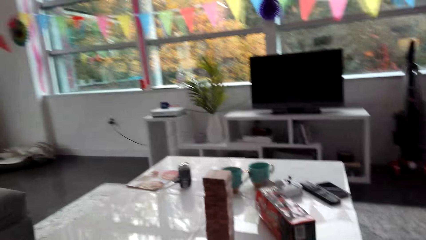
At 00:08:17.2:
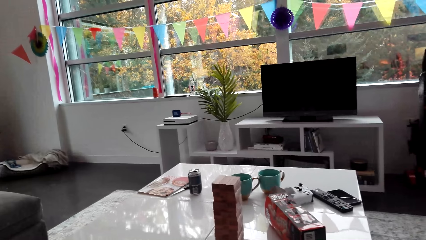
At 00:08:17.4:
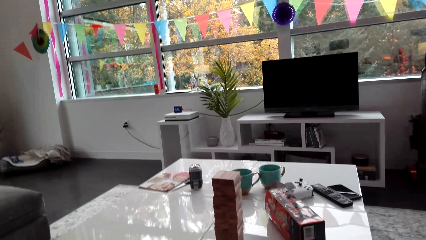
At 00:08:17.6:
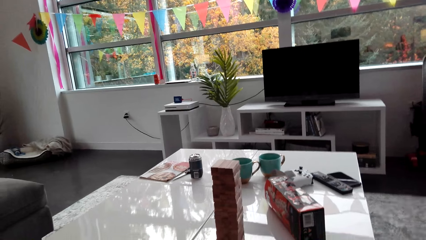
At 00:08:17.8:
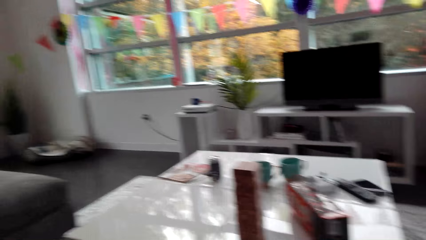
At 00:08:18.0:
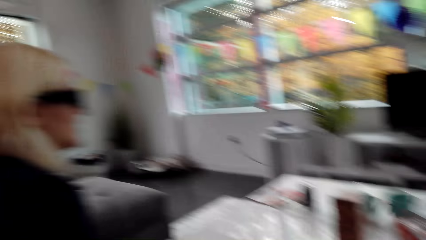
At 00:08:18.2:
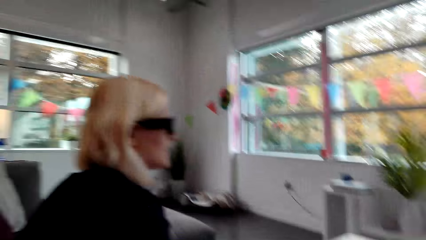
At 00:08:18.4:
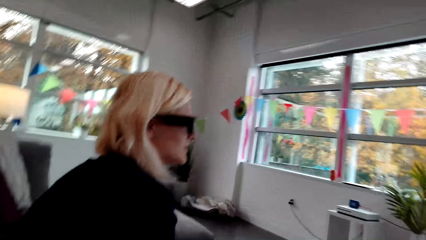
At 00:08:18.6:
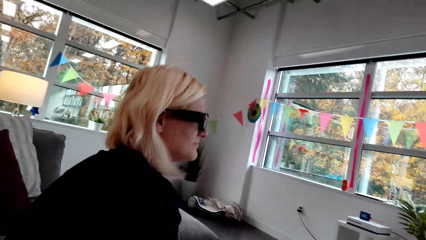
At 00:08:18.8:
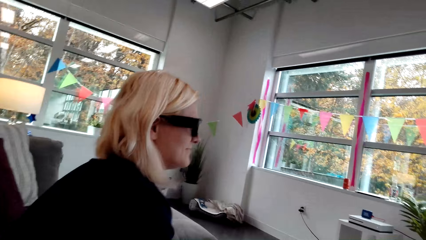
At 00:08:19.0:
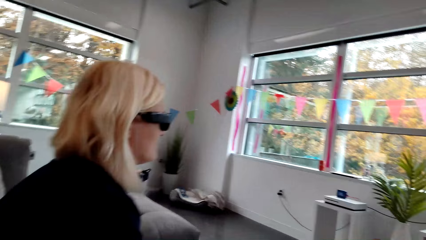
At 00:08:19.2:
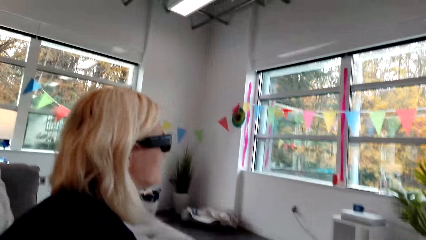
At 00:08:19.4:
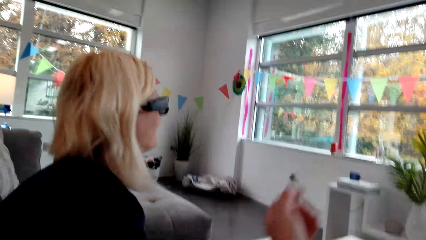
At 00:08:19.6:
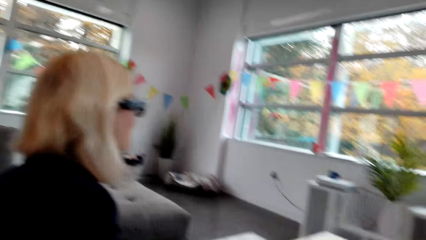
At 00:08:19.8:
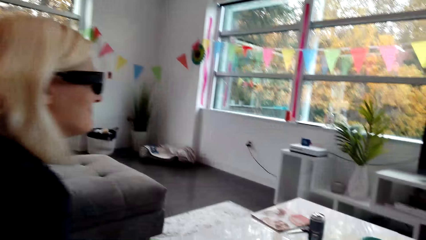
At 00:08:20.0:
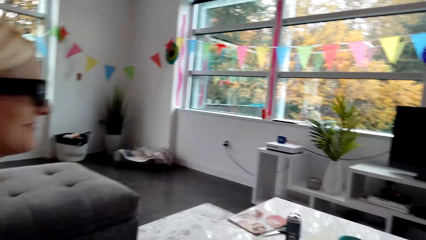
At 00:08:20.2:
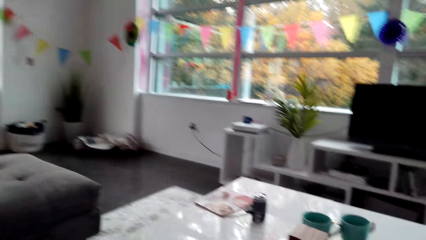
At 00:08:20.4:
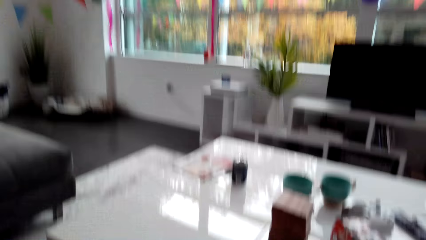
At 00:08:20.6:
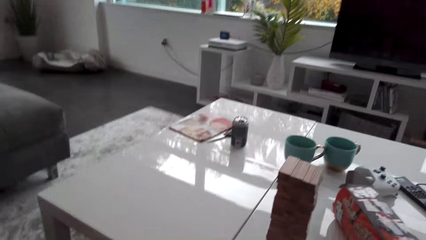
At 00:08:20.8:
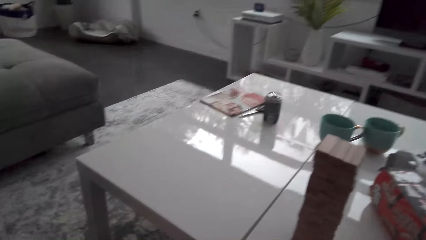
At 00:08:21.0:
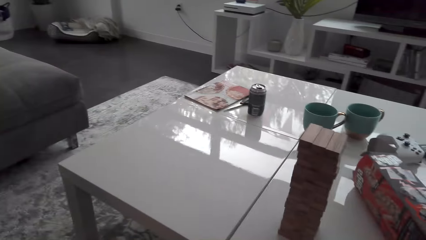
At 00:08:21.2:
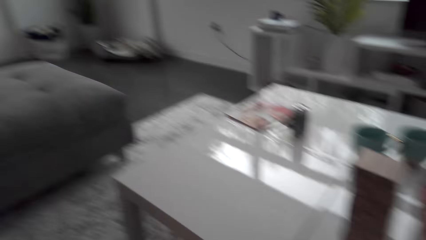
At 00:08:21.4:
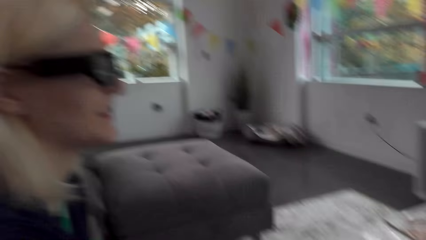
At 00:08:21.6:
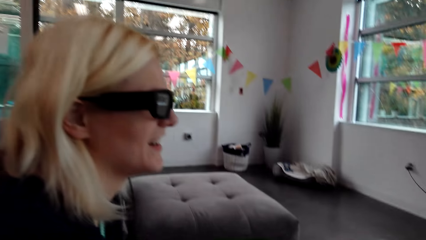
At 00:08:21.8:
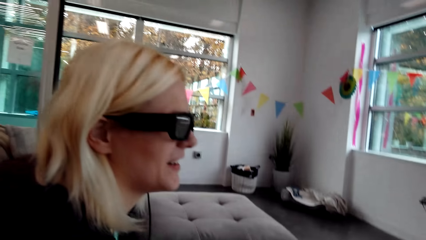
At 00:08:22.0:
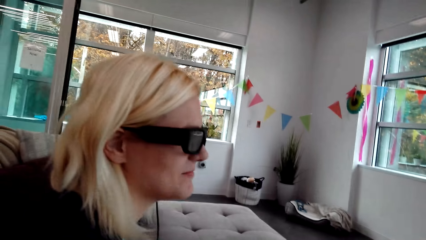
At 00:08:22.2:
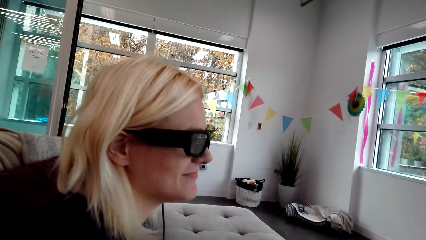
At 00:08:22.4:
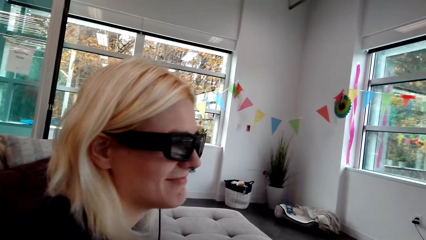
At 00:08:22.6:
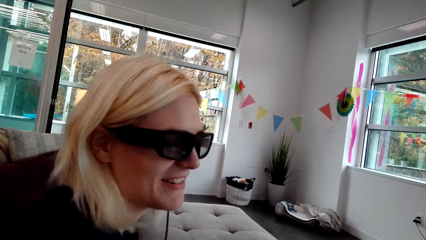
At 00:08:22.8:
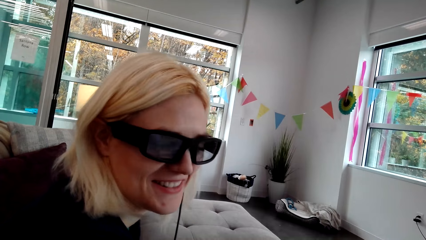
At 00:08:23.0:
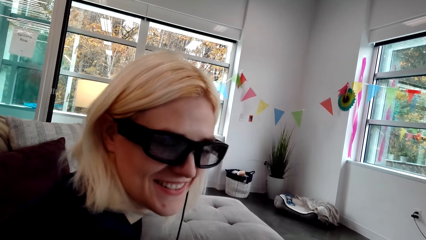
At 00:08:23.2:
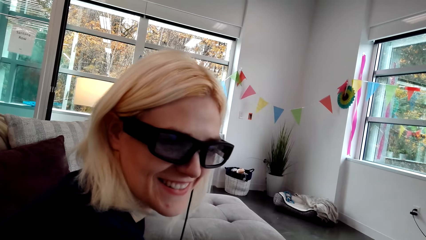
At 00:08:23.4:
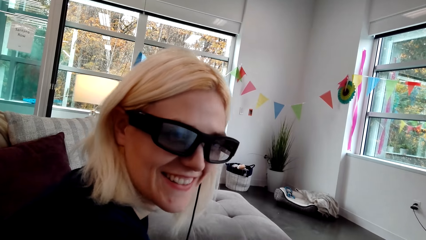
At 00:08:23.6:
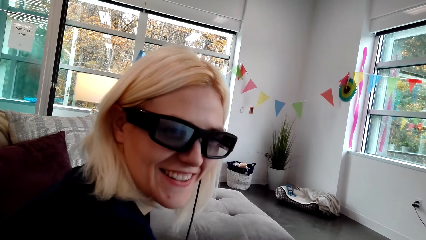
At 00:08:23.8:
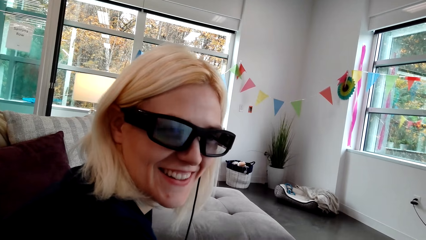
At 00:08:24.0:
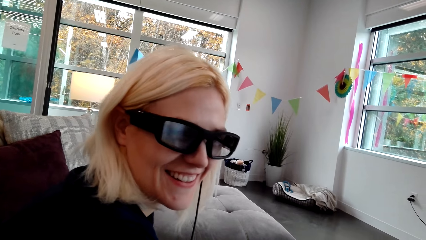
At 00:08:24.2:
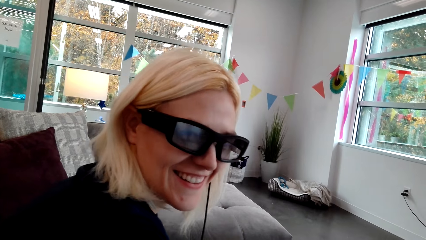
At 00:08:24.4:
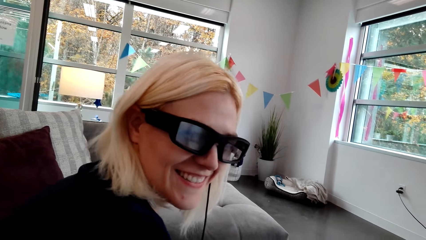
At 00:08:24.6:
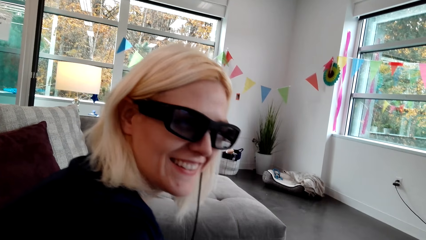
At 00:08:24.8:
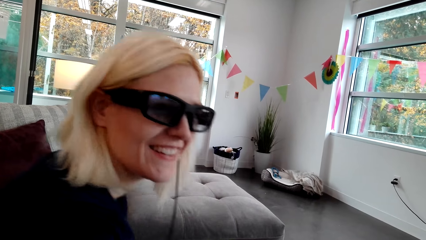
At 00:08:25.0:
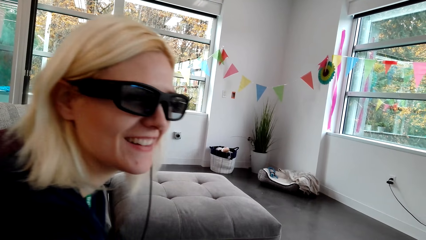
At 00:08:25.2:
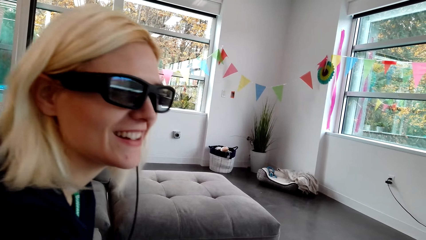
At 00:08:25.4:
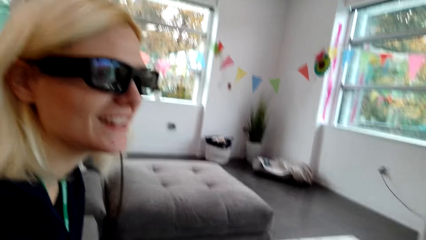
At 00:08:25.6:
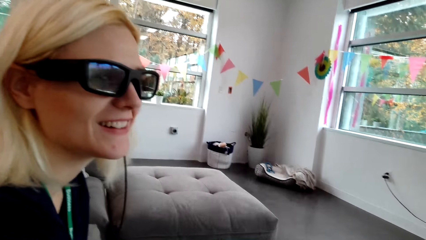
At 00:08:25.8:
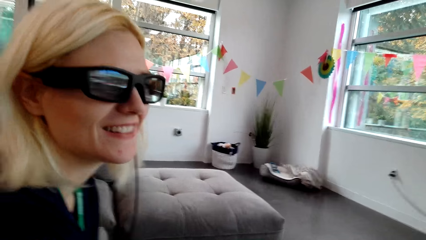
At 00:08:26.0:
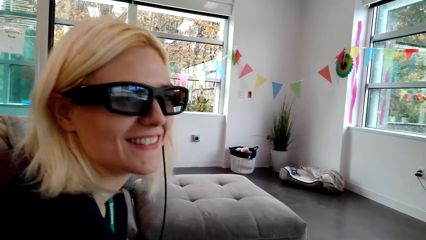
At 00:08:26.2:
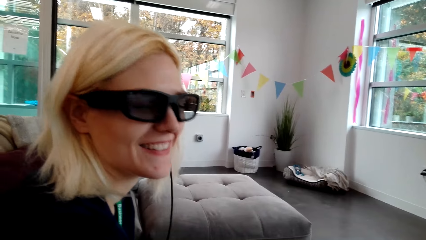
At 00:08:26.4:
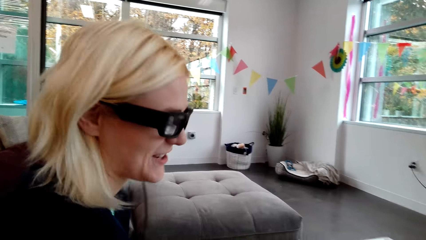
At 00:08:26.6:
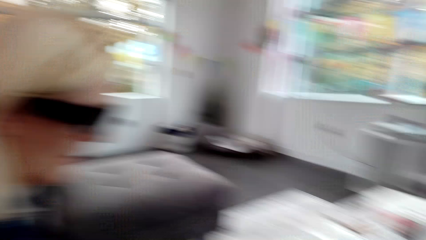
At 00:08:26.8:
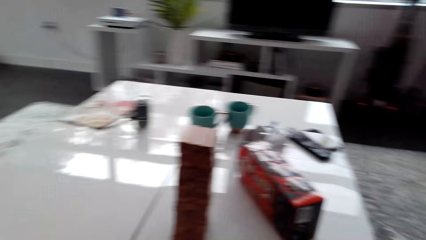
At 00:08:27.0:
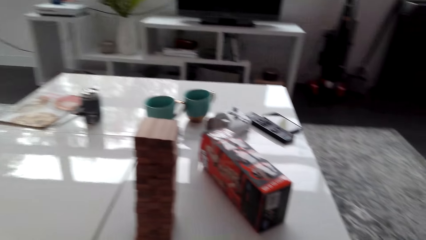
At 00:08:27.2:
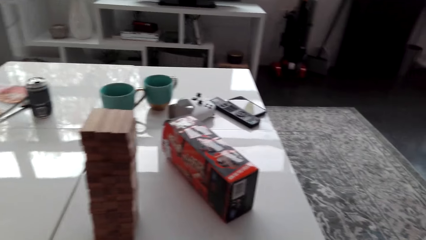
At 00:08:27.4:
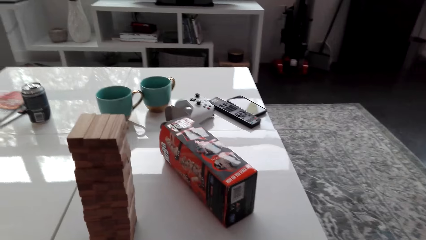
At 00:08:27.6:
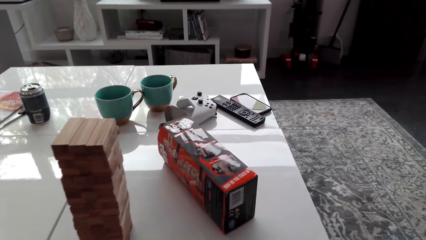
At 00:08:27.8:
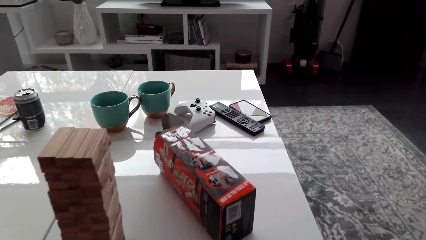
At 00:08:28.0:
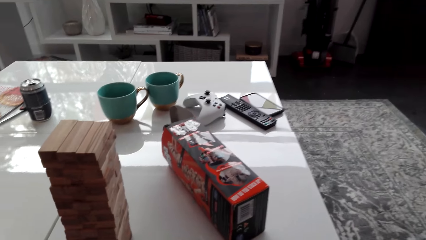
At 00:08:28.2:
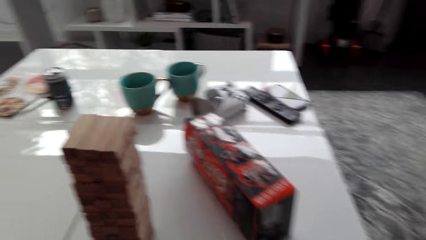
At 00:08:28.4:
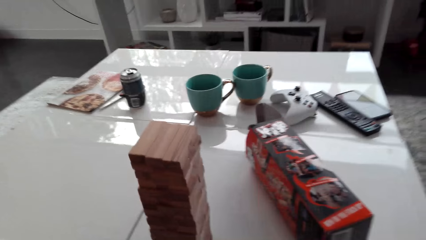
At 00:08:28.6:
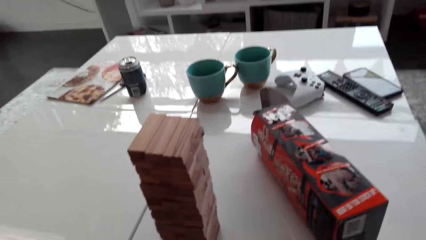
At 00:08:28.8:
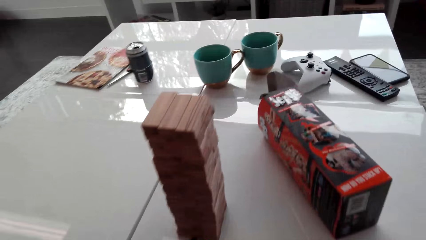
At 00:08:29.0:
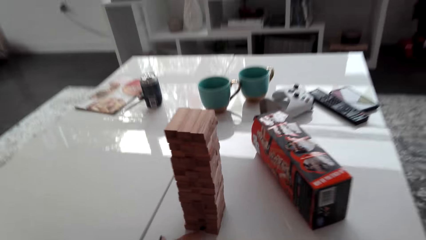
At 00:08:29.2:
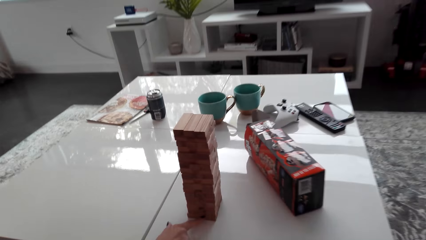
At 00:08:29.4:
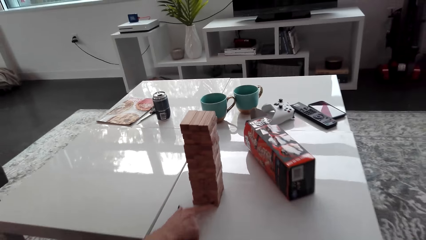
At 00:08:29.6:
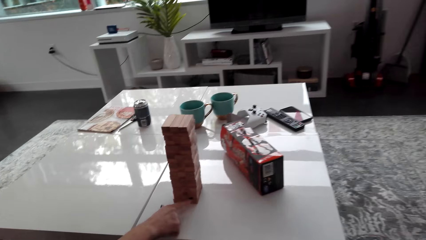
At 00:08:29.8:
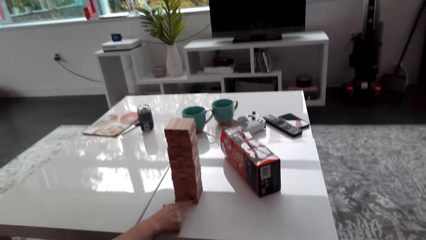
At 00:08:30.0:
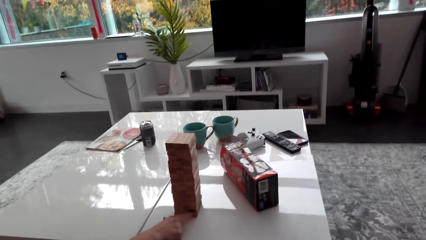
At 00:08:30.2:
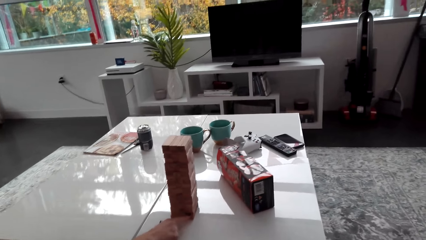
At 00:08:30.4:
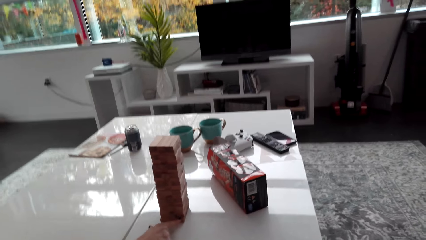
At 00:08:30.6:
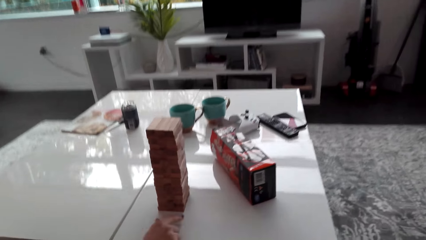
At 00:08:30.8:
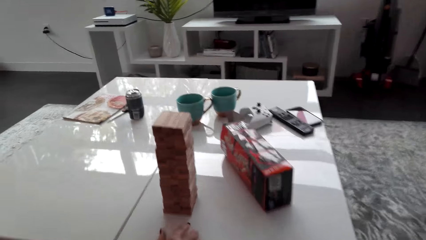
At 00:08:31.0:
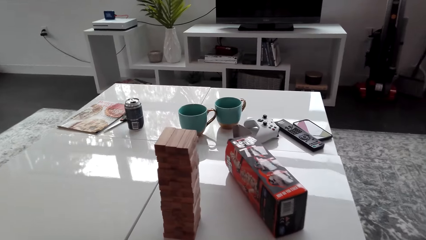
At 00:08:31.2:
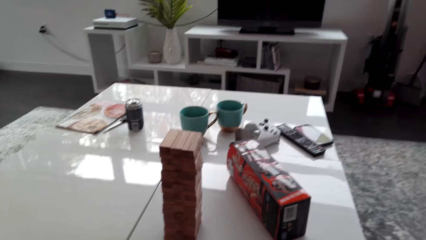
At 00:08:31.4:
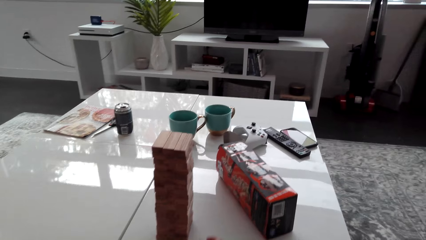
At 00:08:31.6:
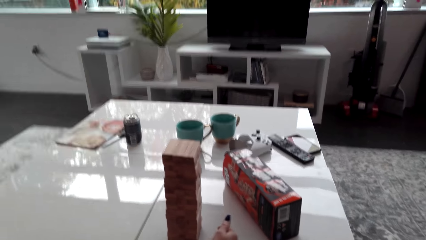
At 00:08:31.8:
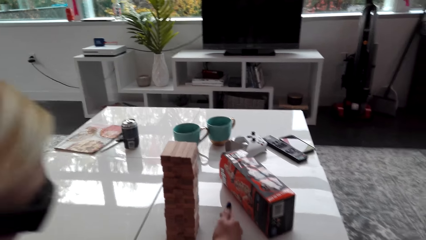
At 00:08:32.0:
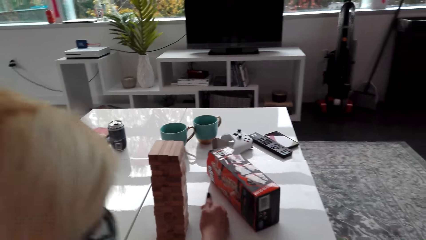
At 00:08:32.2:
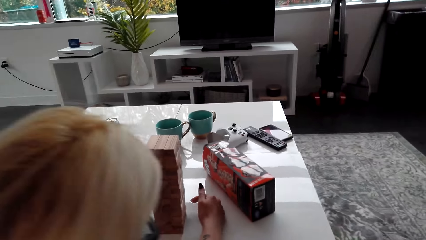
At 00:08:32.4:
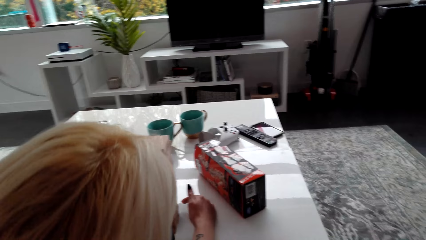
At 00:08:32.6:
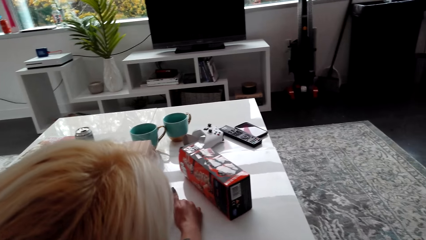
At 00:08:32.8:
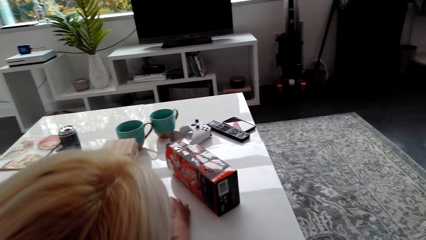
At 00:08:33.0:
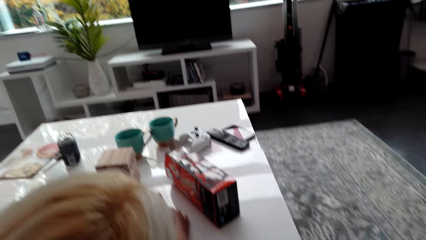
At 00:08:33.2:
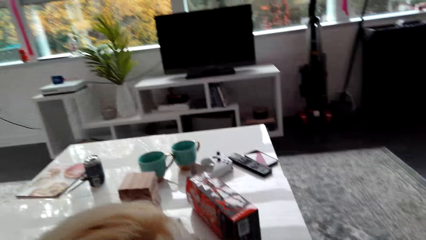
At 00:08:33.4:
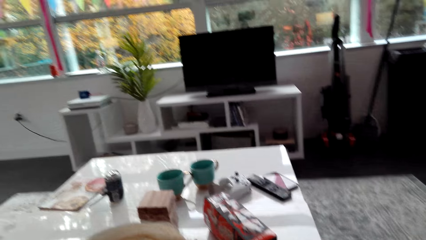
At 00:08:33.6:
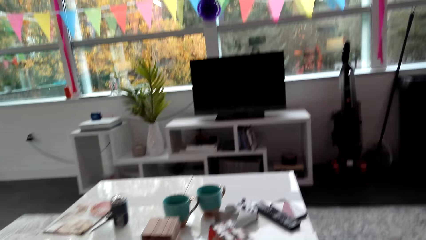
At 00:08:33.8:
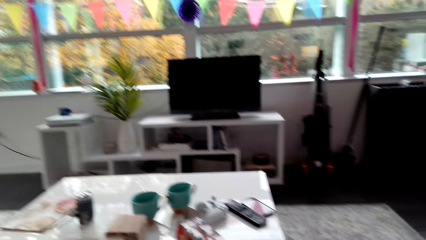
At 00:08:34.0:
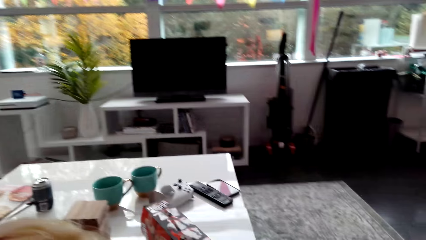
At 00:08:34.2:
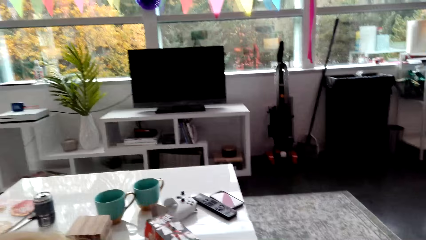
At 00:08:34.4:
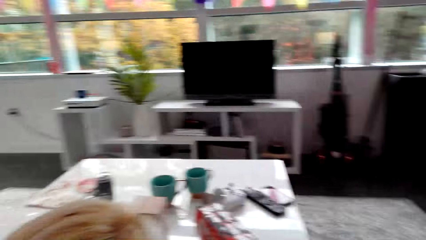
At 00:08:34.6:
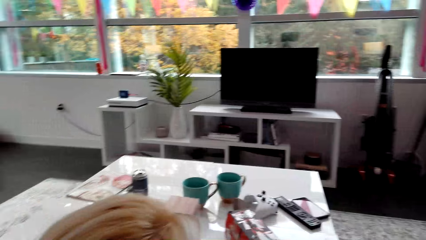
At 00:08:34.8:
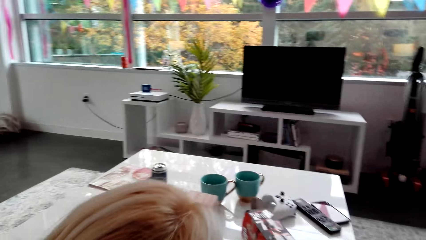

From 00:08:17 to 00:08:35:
A lady dialogues with the camera wearer. The lady touches a wood brick. The lady picks a block from a tower.
